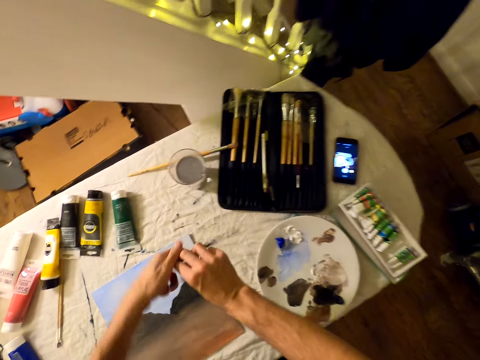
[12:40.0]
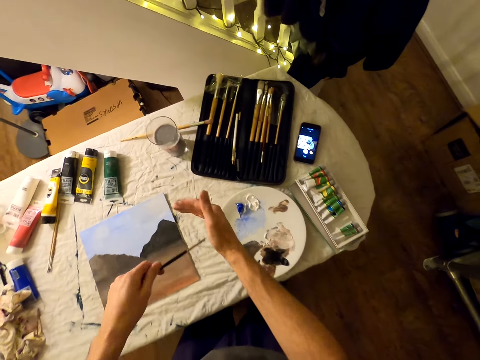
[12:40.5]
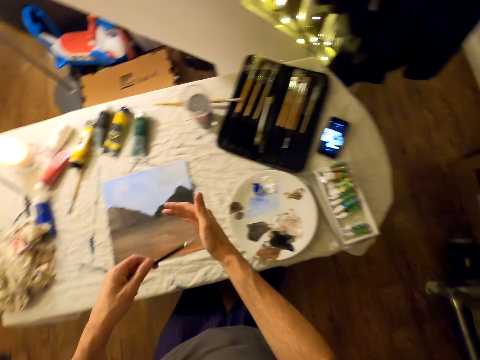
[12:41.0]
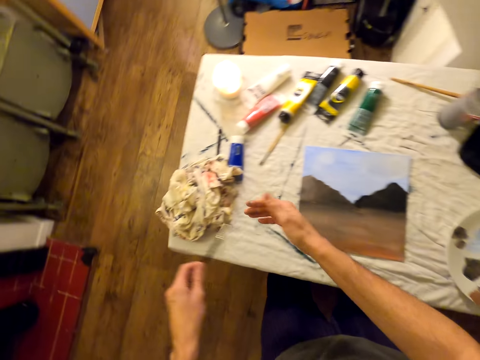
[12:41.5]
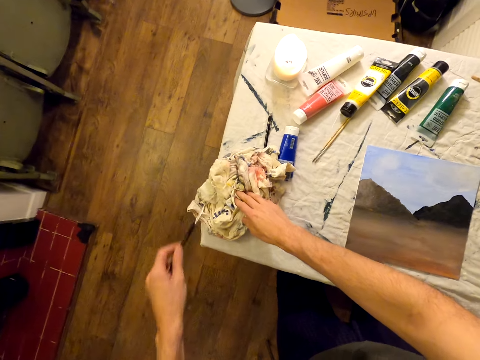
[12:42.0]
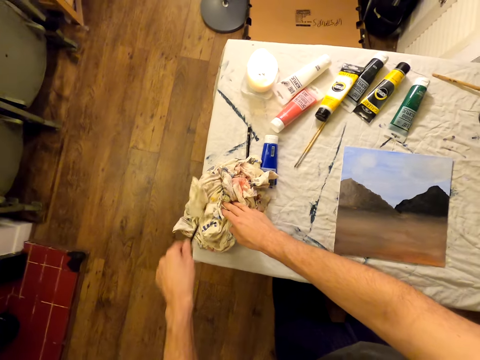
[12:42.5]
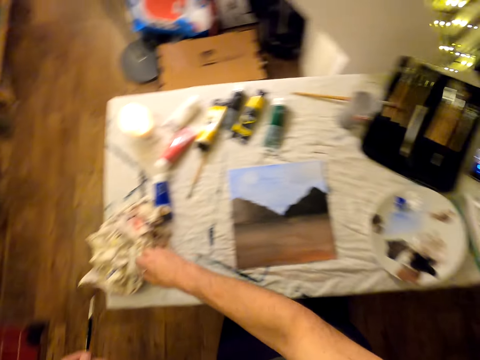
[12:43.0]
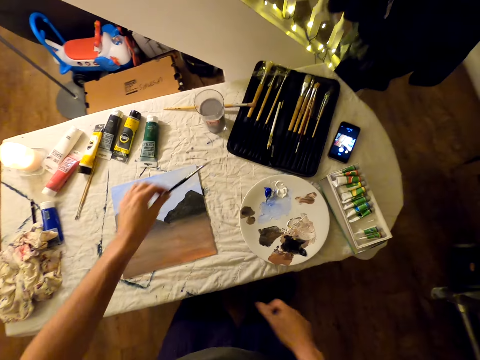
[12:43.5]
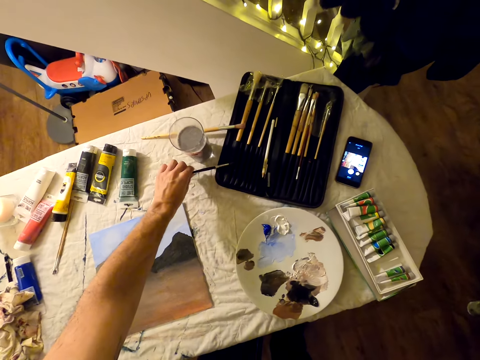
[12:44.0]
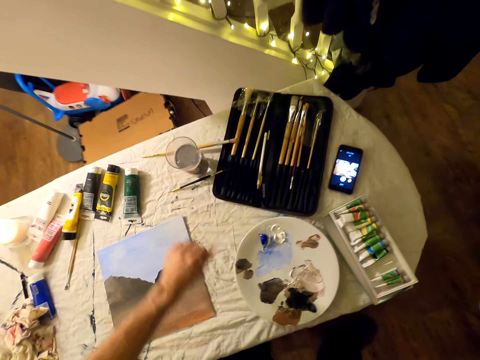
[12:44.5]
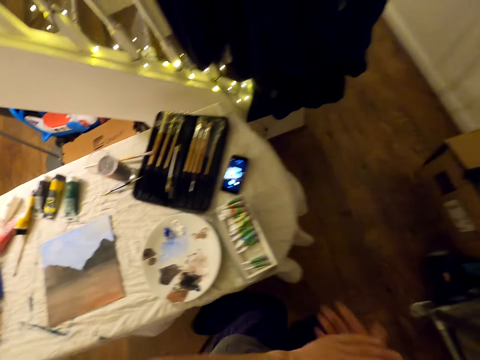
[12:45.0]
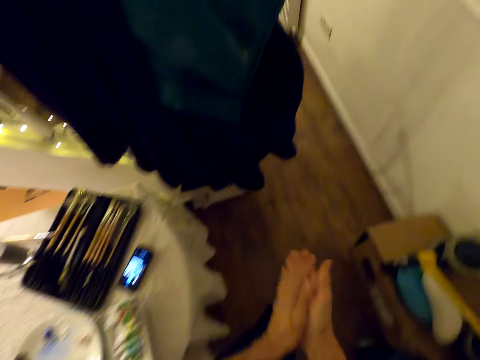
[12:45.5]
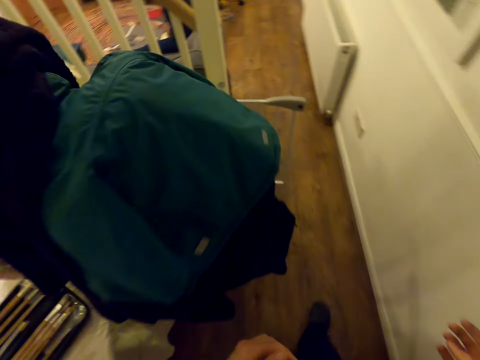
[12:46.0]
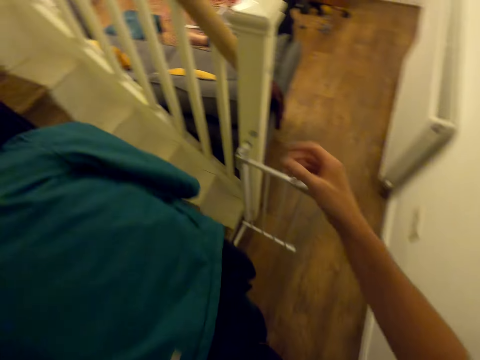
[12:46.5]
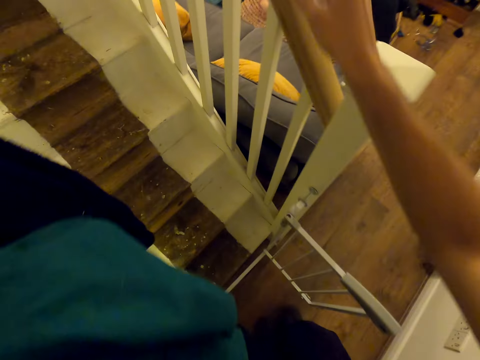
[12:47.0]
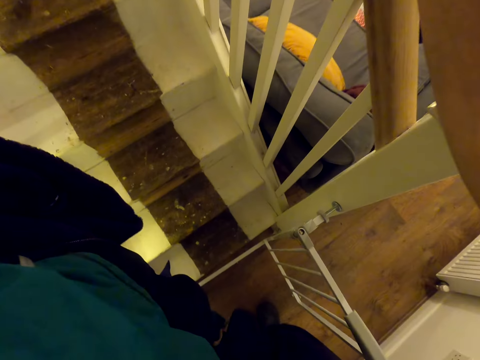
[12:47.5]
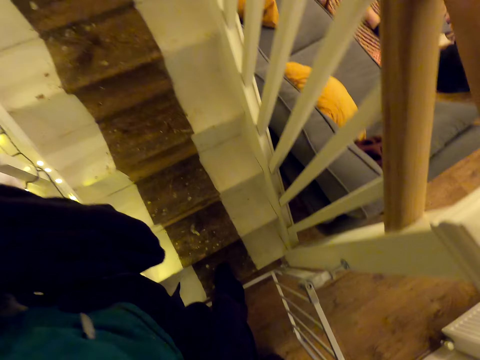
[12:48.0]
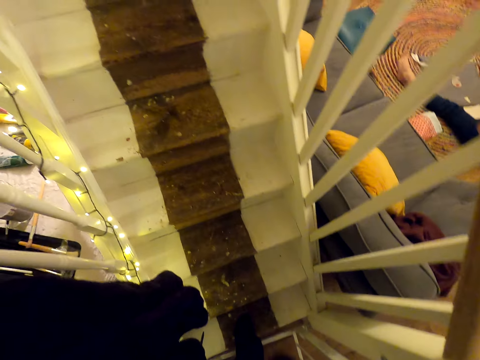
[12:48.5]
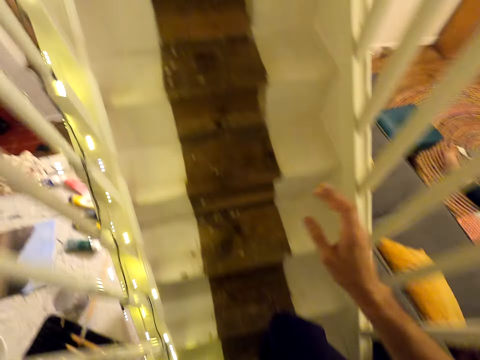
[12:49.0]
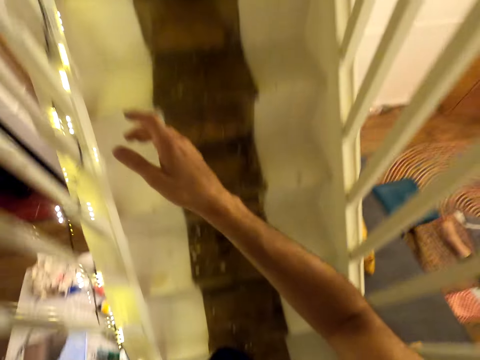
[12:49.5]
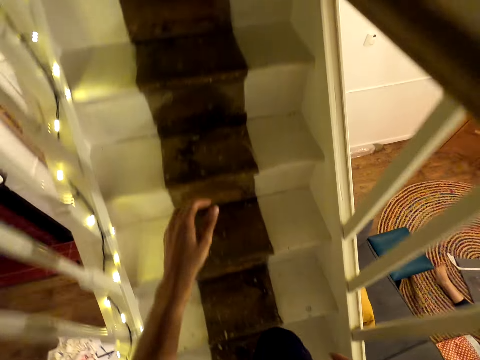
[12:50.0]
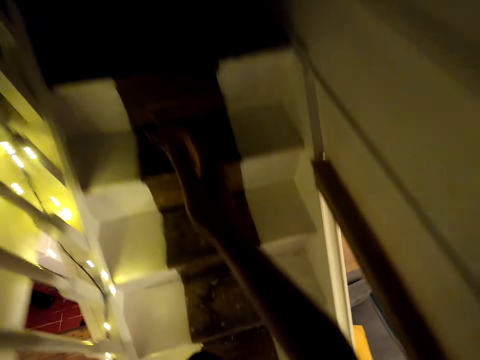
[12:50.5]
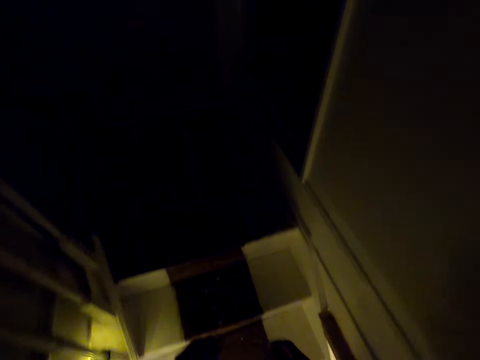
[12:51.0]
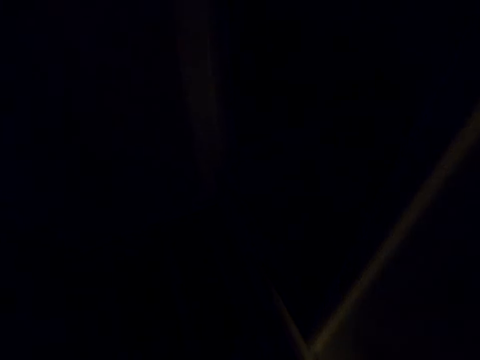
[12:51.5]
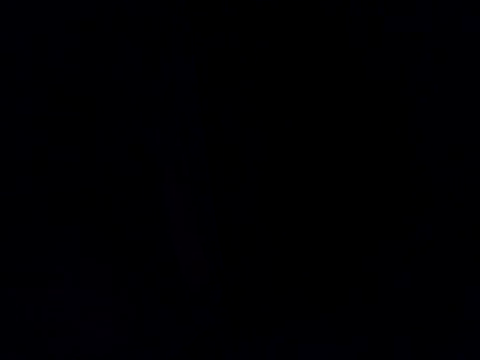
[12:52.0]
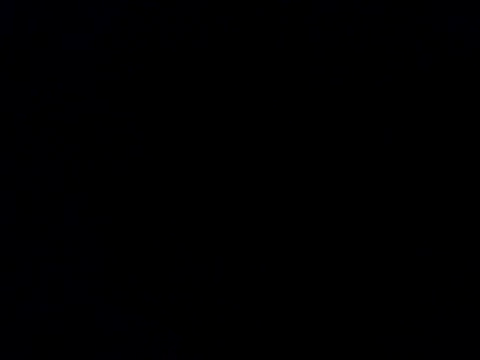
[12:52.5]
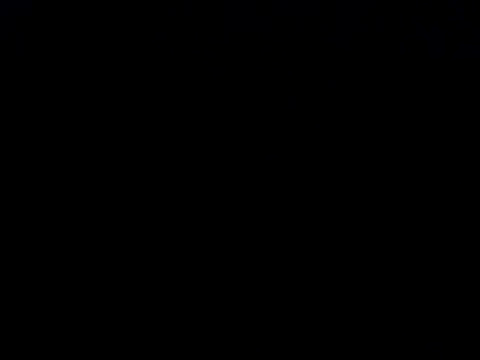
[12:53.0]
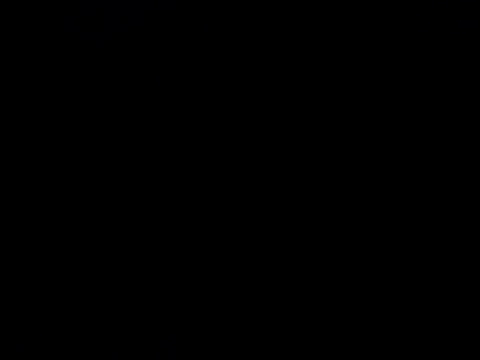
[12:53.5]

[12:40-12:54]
The camera wearer collects the other paint brush from the table. He rubs the brush on his palm, wipes the brush on the cloth, and puts the brush on the table. He walks in the house, rubs his hands against each other, and walks up the stairs.

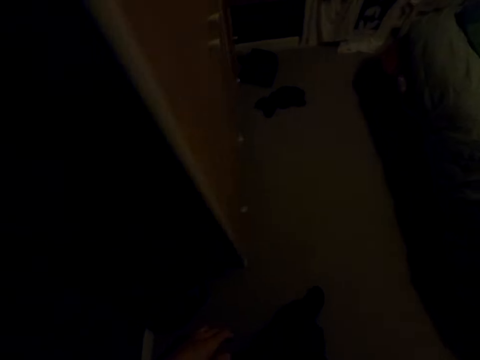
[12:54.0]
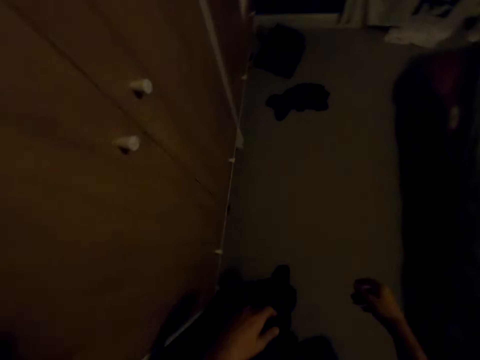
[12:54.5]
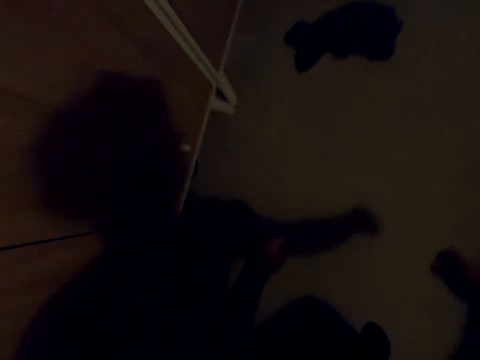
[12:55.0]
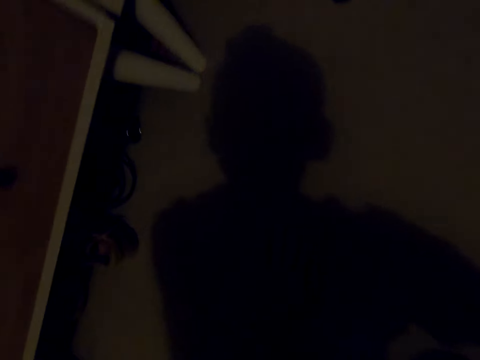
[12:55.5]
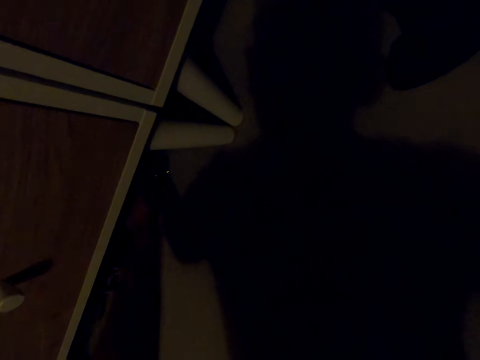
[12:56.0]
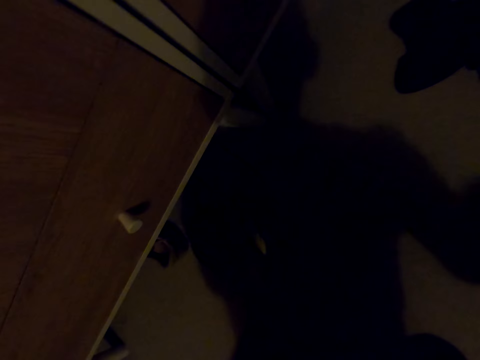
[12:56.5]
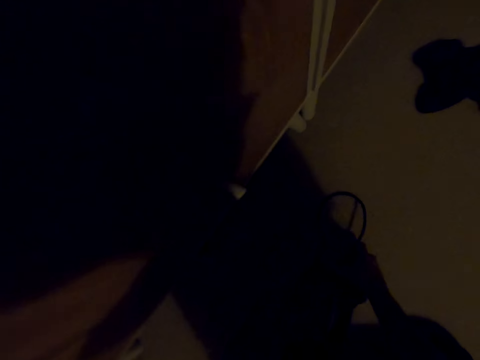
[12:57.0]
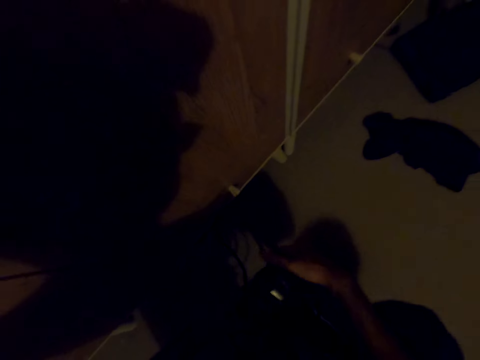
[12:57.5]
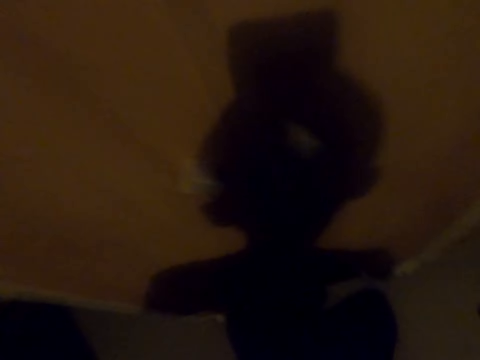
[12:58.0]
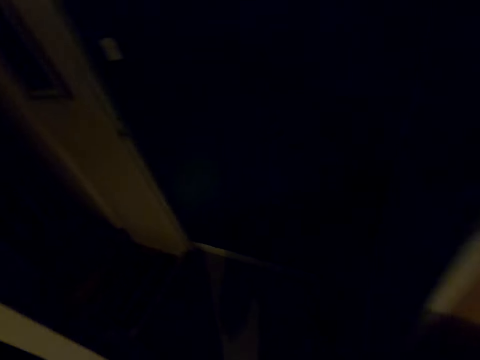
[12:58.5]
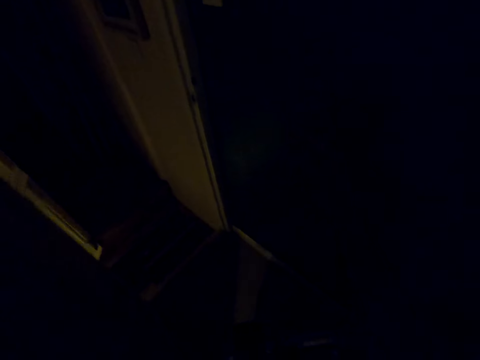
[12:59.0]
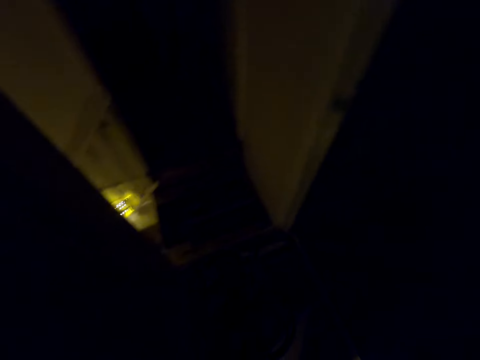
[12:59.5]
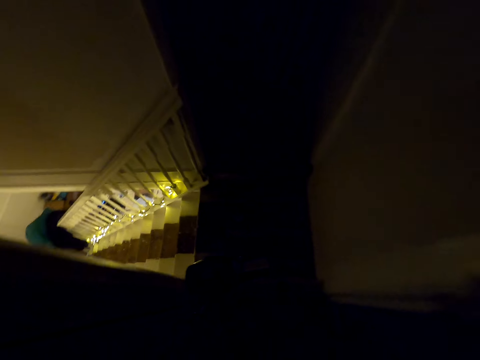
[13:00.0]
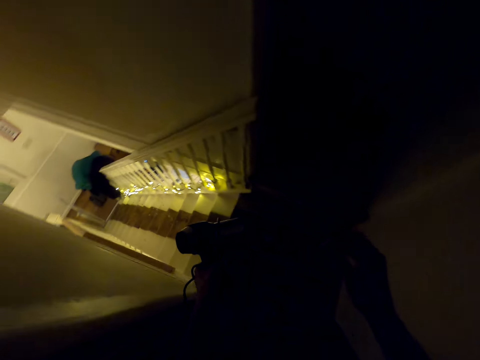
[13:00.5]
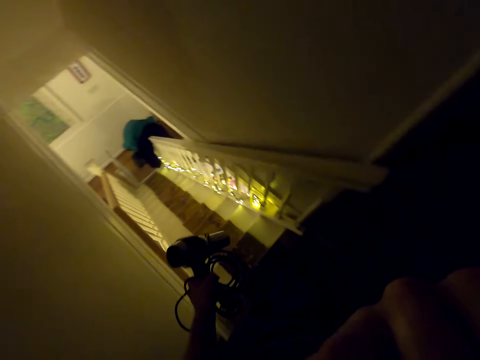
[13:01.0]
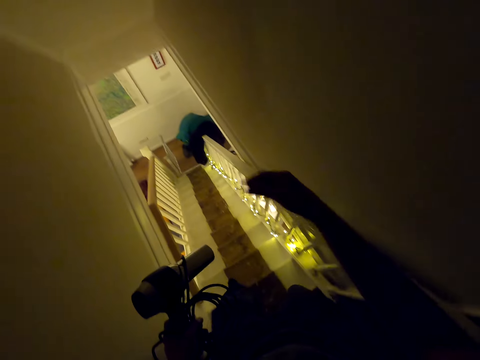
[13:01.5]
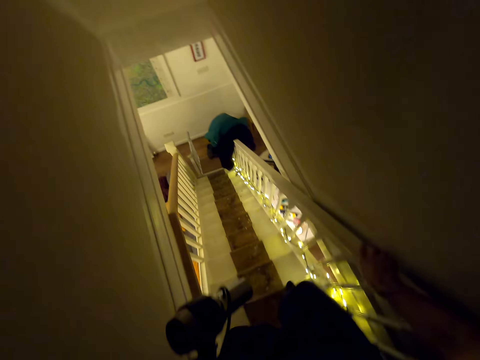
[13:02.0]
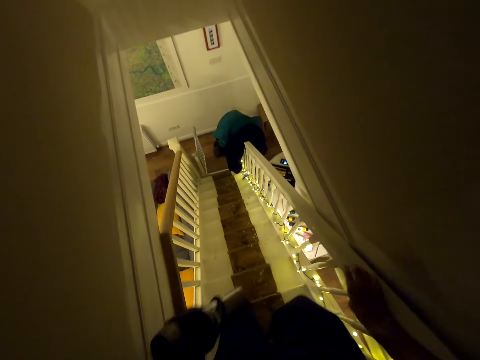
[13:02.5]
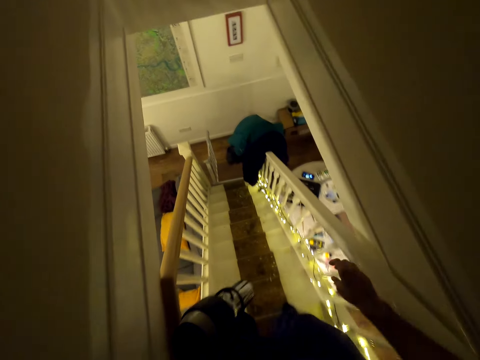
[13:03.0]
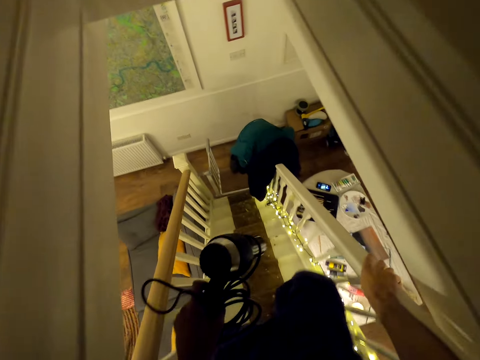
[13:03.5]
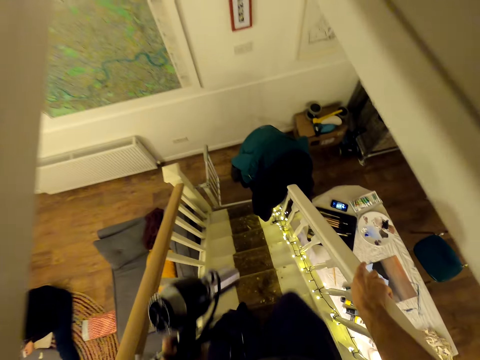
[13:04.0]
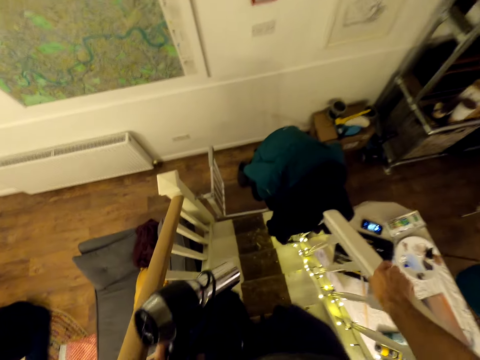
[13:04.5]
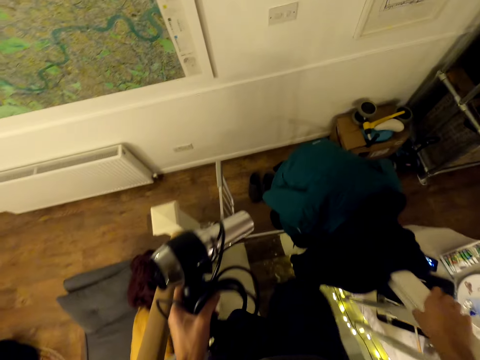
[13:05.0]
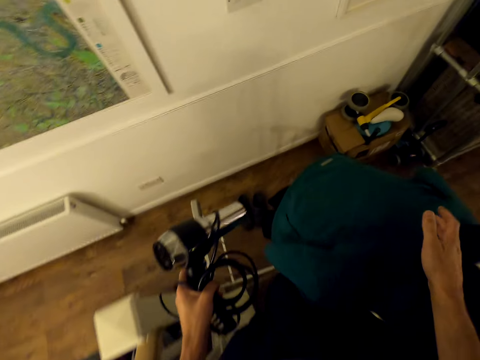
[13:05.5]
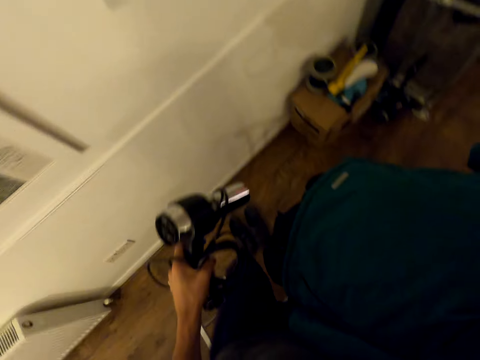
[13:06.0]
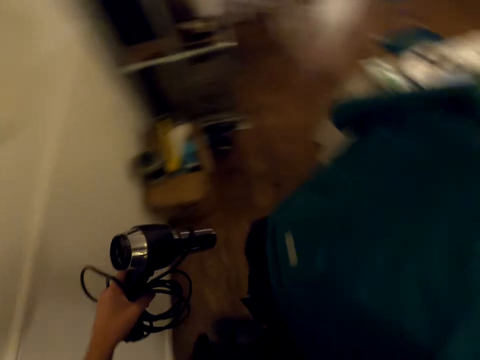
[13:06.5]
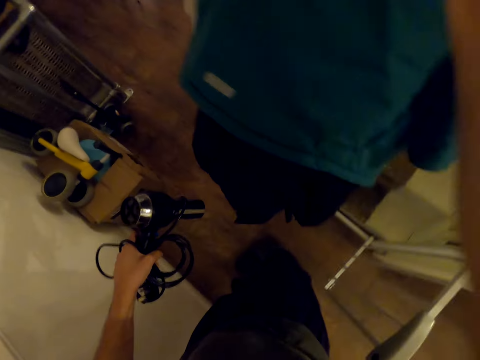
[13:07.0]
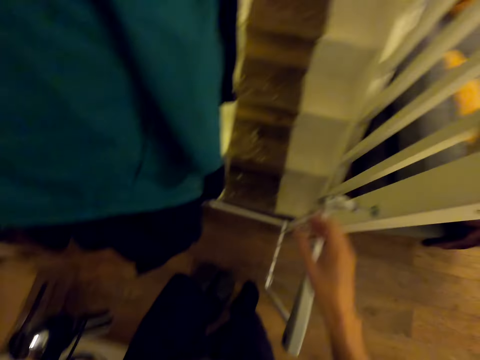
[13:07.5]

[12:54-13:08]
The camera wearer kneels down. They remove a blow drier under the cupboard. They walk in the house, do something, walk down the stairs, and move around.
